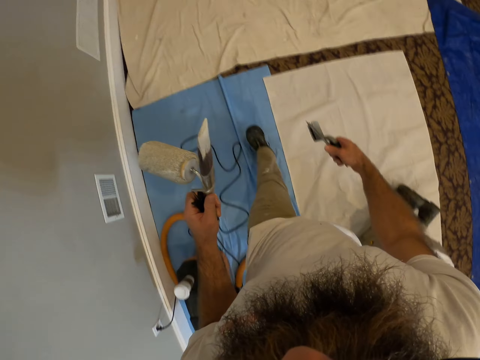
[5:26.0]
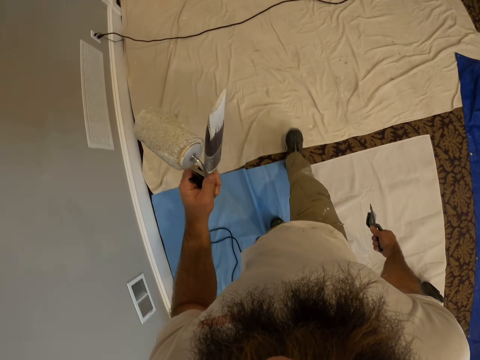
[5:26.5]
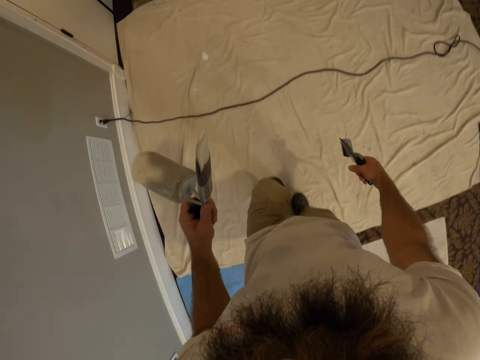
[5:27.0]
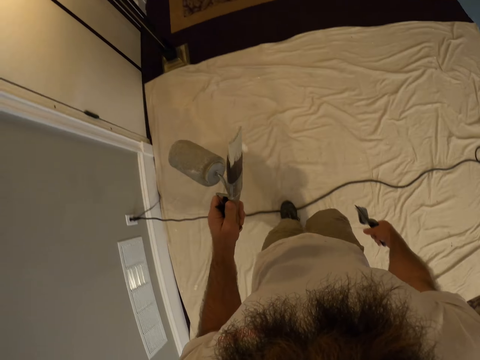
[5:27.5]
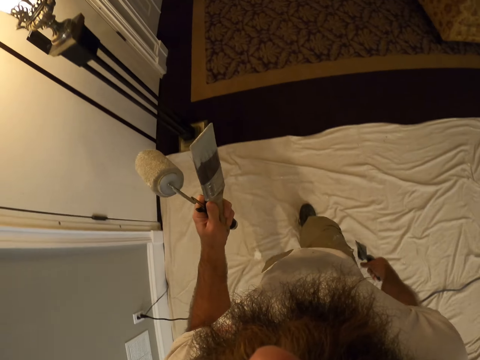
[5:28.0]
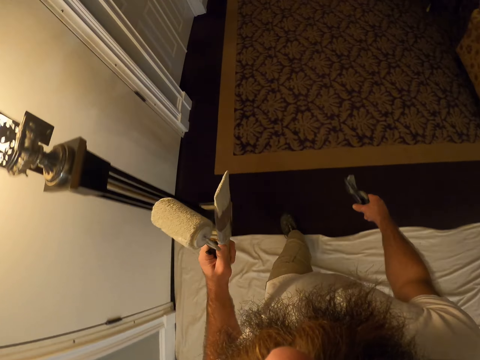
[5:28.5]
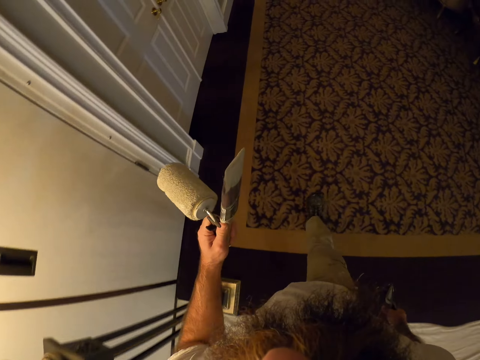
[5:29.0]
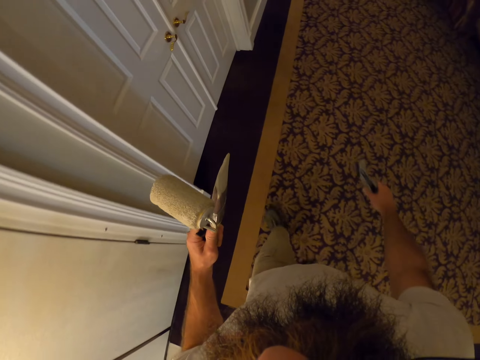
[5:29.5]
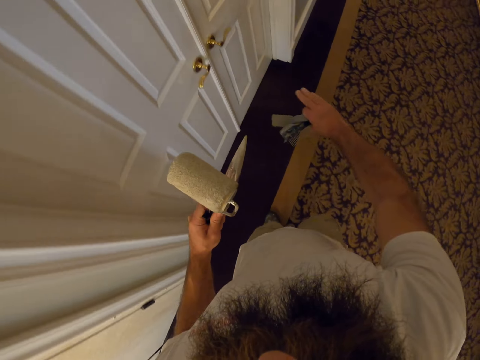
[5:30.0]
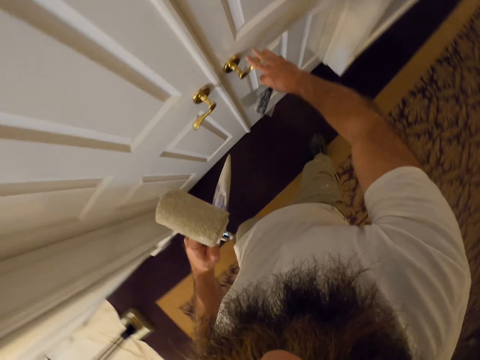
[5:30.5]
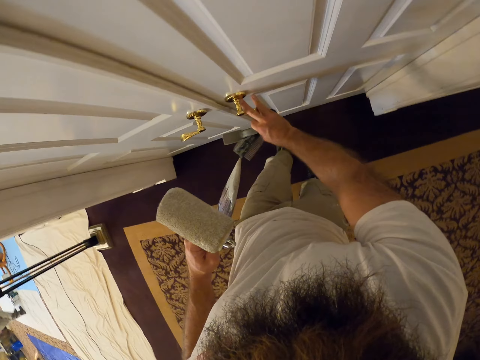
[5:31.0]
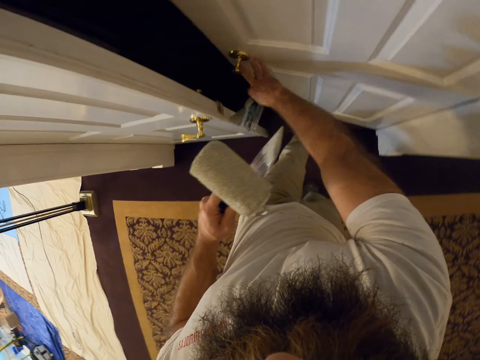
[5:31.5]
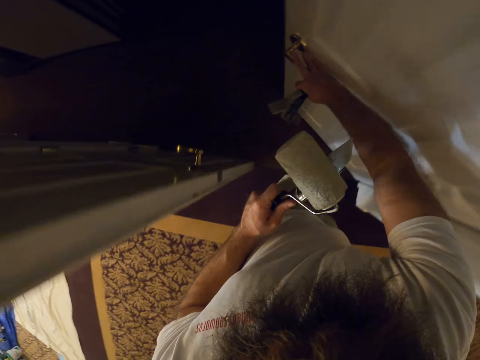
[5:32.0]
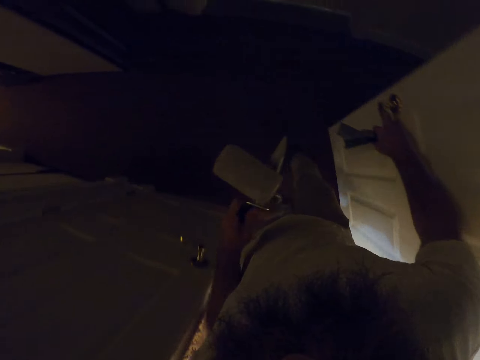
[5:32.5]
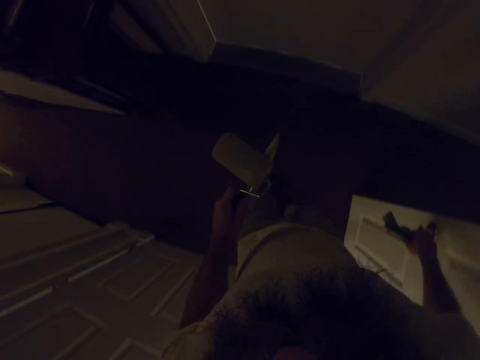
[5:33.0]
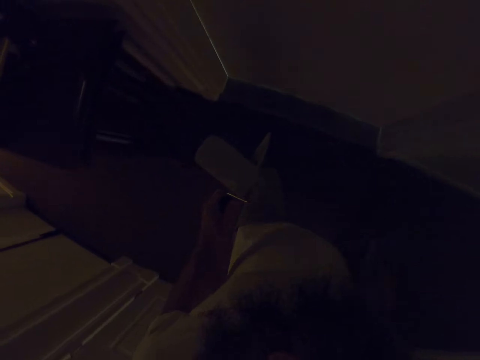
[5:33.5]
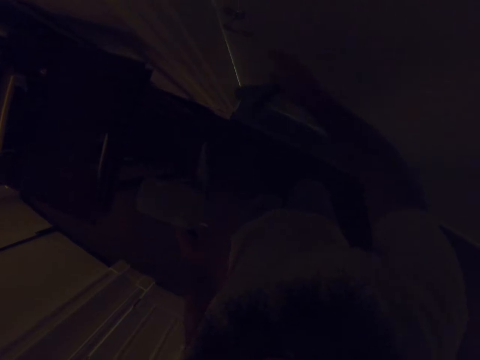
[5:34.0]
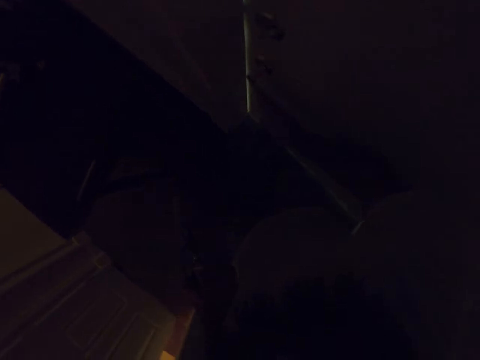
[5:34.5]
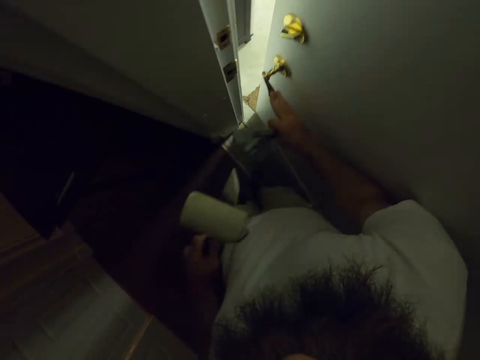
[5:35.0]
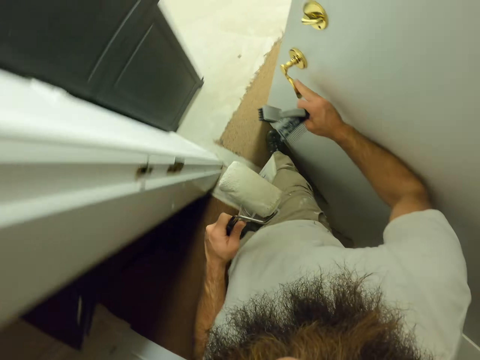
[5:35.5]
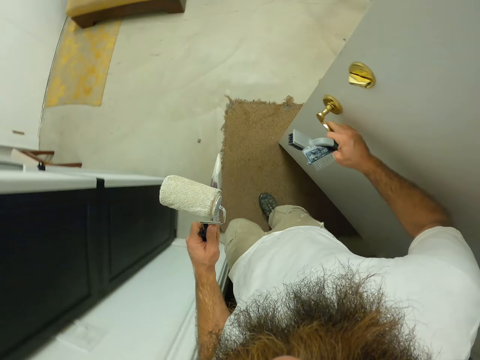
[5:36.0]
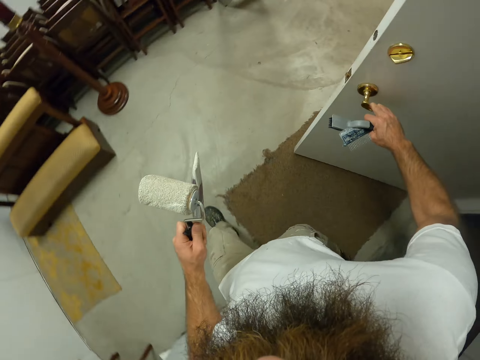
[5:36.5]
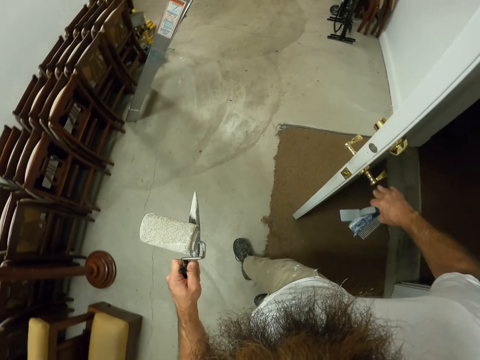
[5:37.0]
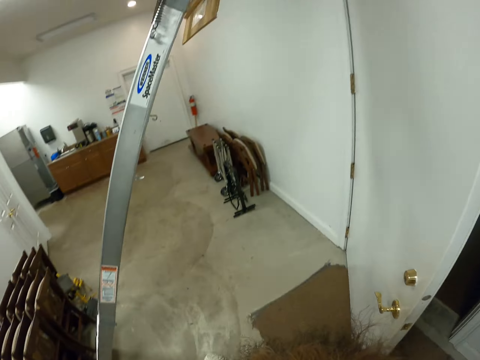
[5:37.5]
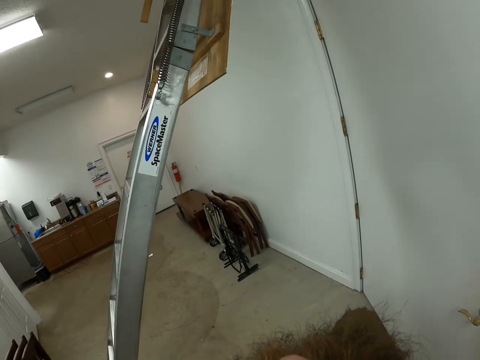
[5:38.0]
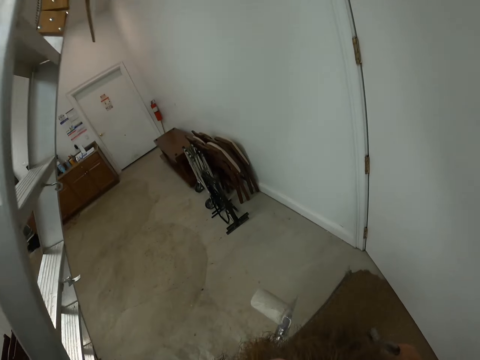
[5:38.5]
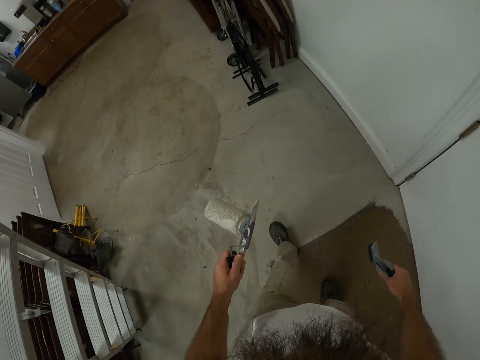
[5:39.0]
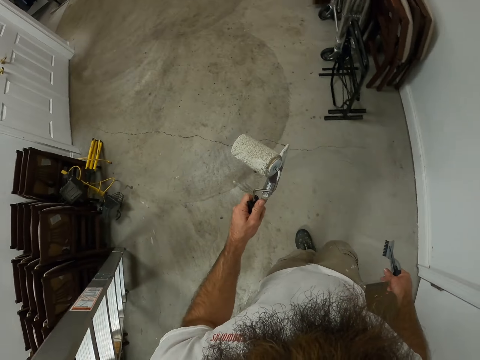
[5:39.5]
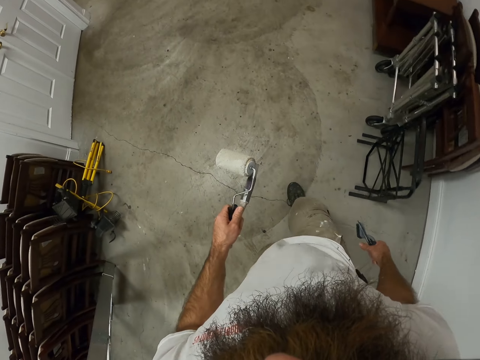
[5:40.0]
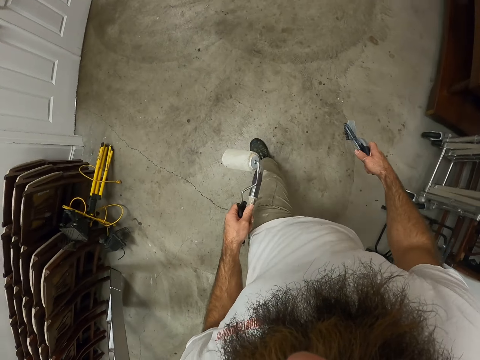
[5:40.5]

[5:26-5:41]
The camera wearer opens a door with his right hand. He enters a room. He closes the door with his right hand. He opens a door with his right hand. He enters a room. He removes his right hand from the door. He walks towards a kitchen cabinet.

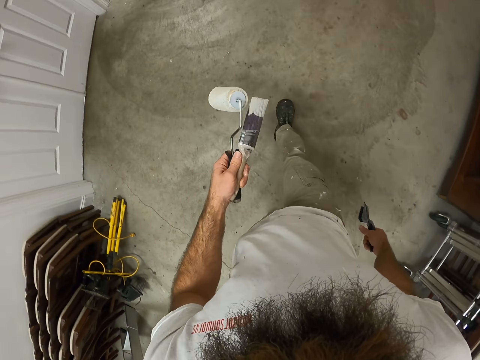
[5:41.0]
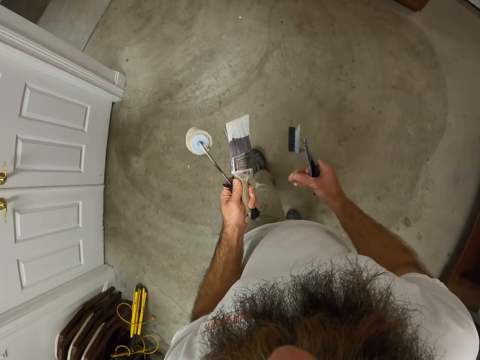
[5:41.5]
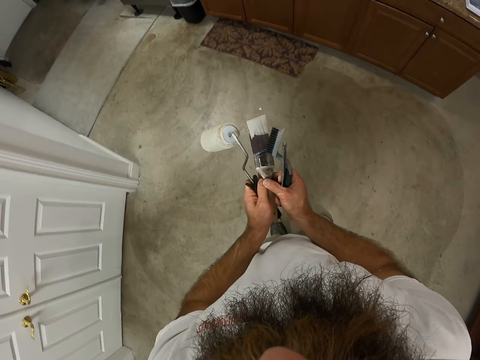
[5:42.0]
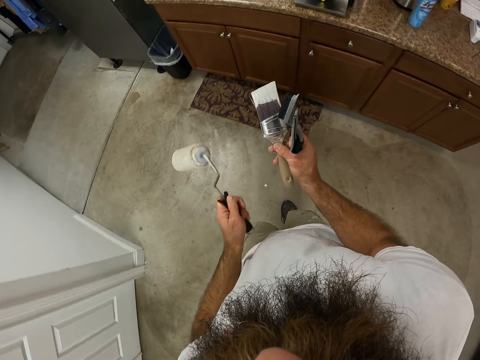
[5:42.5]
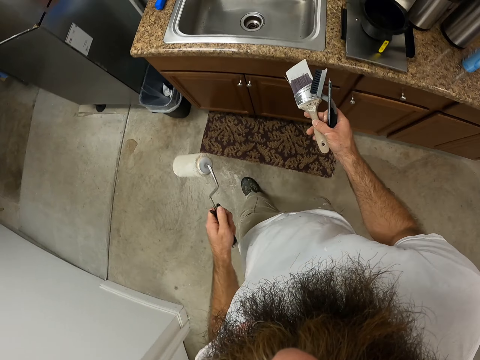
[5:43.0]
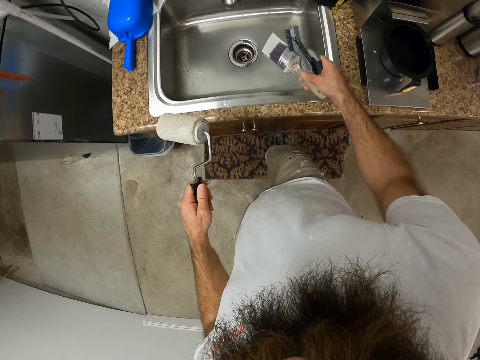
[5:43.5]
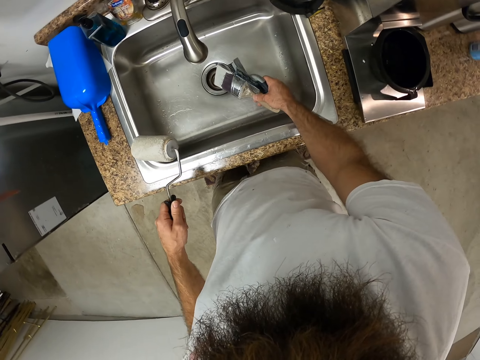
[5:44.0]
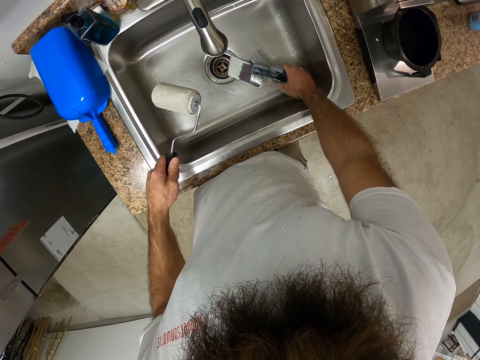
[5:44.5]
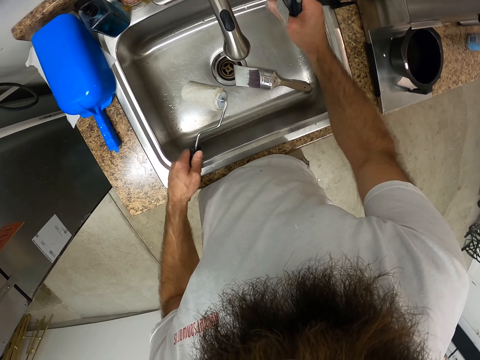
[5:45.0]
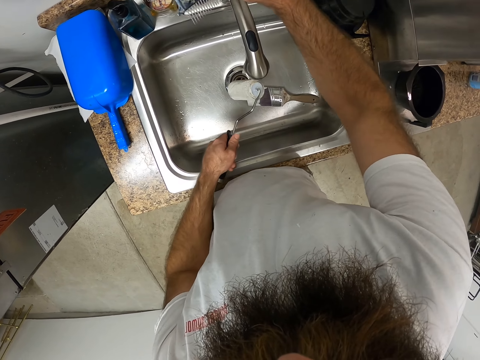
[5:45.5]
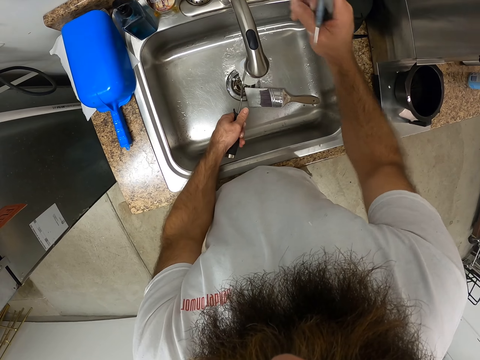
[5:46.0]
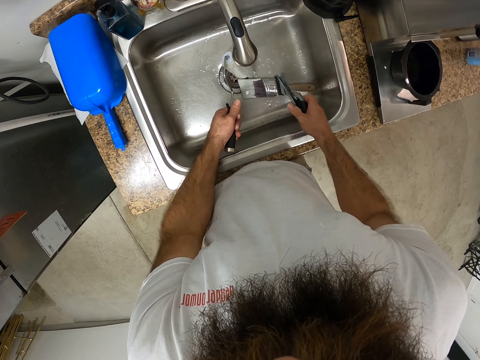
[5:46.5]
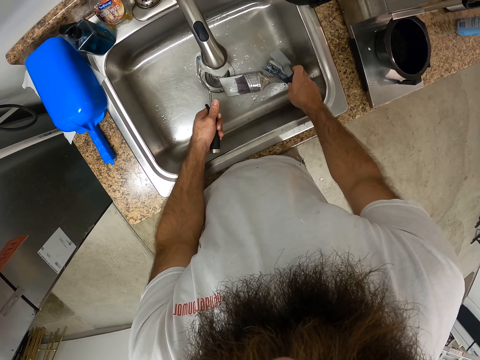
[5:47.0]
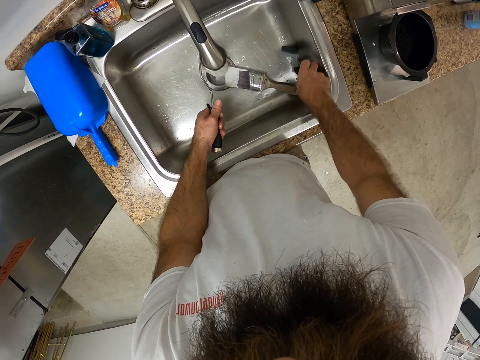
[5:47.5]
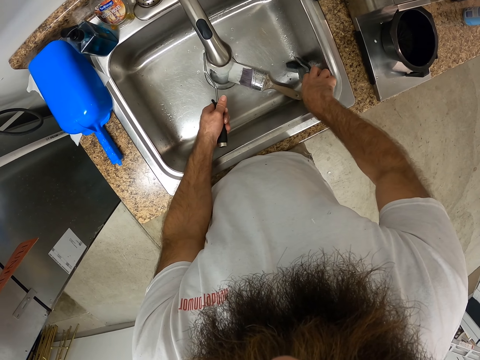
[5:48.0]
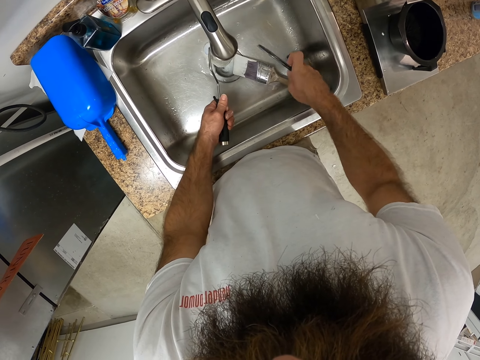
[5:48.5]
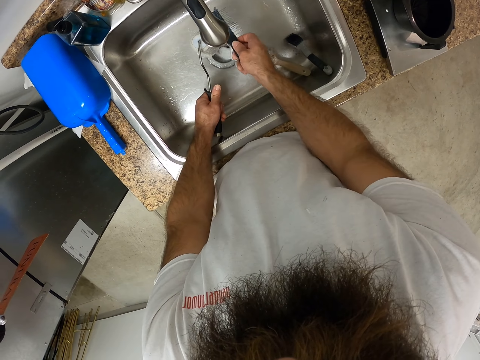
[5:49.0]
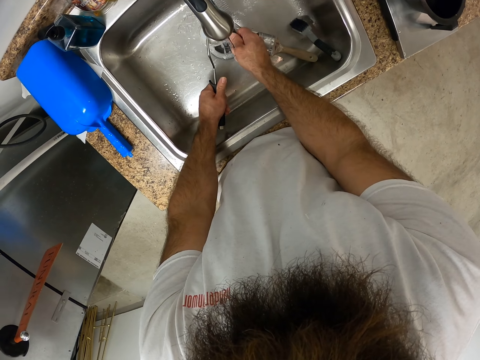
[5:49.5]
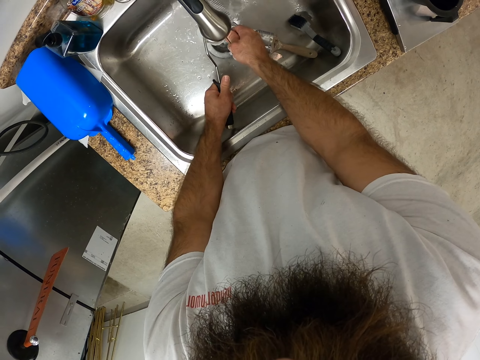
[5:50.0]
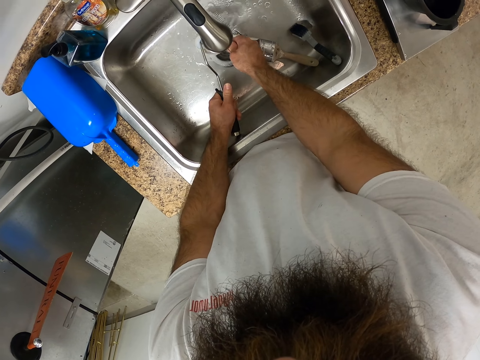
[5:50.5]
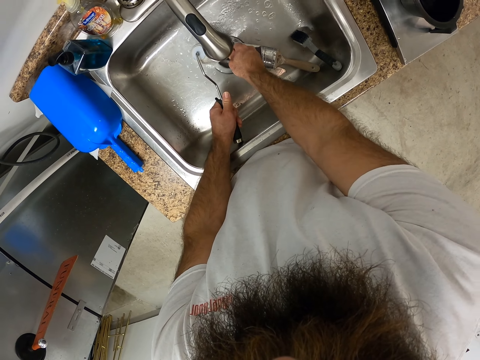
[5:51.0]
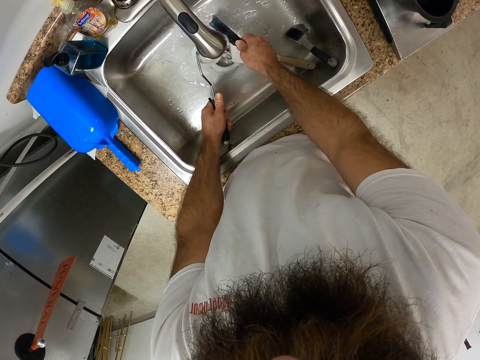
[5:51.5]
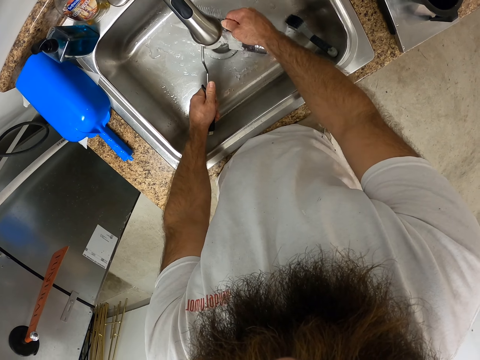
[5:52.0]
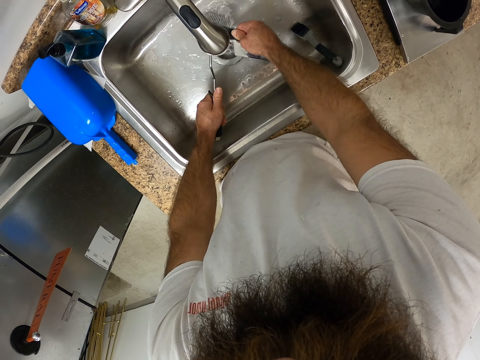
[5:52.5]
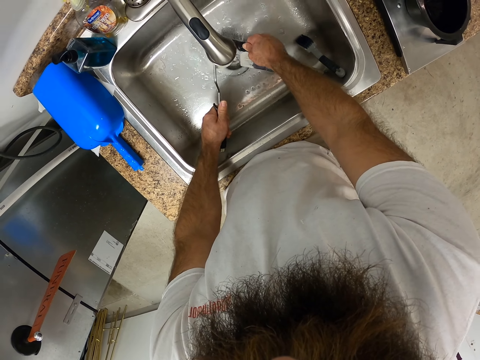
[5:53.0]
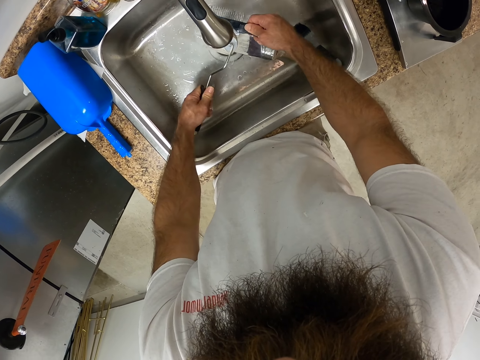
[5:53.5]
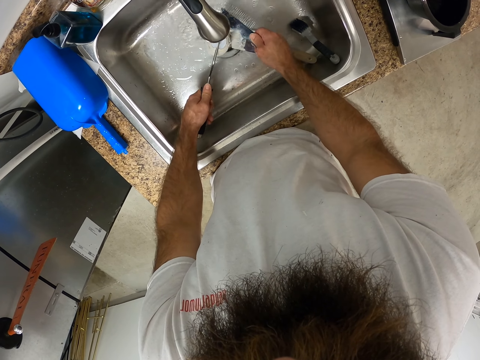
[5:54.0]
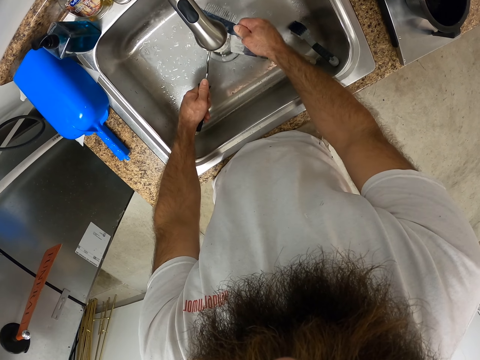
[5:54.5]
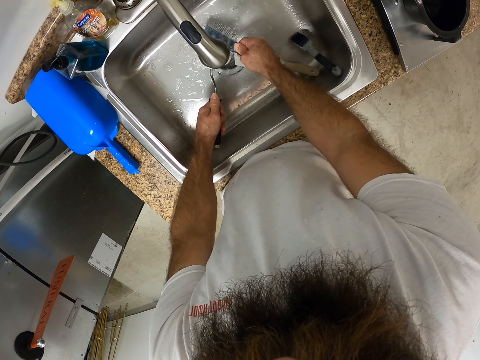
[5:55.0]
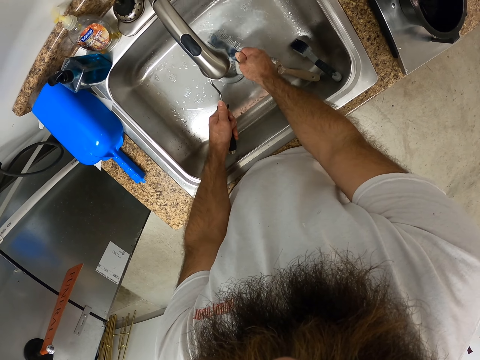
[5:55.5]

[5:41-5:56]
The camera wearer passes the paint brush to his right hand. He walks. He places the paint brush into a sink faucet with his right hand. He opens the sink faucet with his right hand. He places the paint roller under the sink faucet with his left hand. He places the angle sash brush in the kitchen sink with his right hand. He washes the paint roller with water from the kitchen faucet and the paint guide, using a scrub brush.
